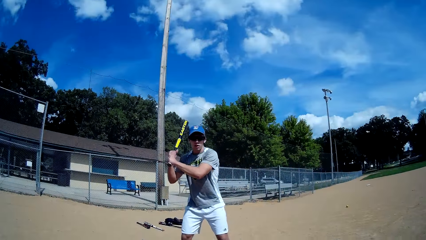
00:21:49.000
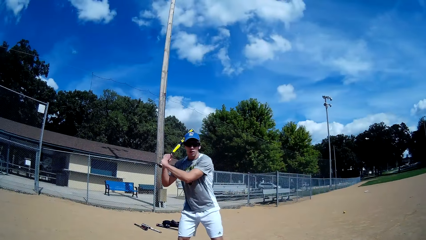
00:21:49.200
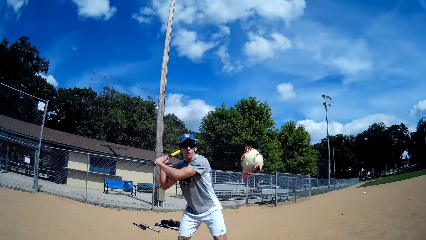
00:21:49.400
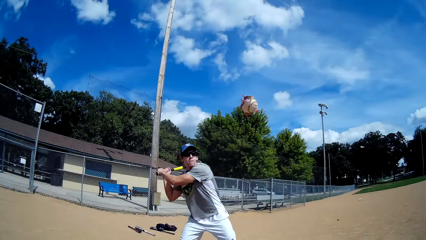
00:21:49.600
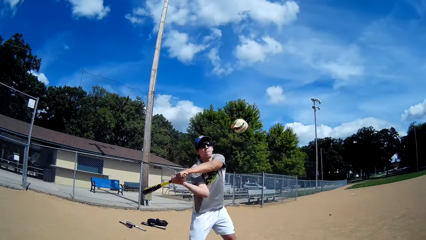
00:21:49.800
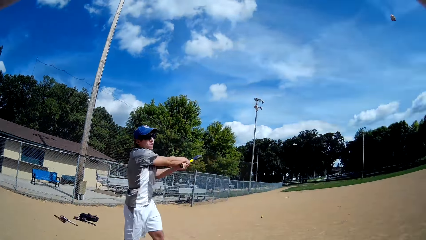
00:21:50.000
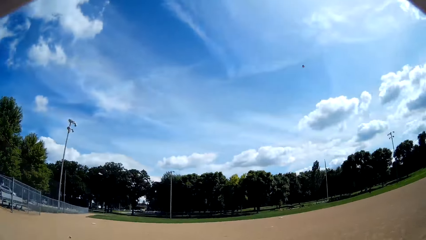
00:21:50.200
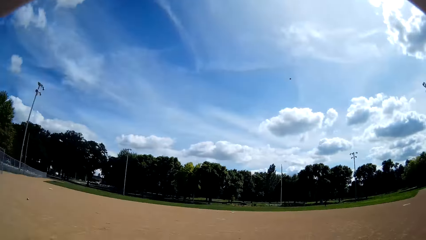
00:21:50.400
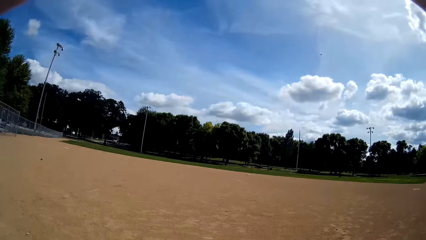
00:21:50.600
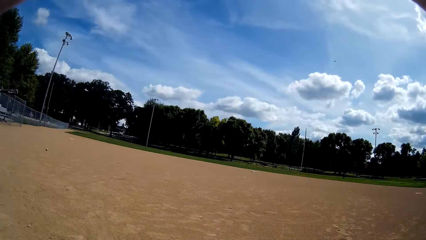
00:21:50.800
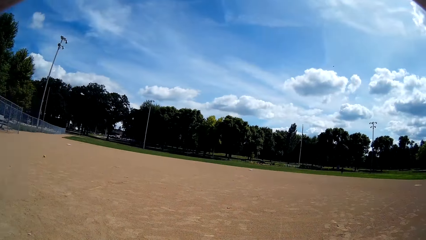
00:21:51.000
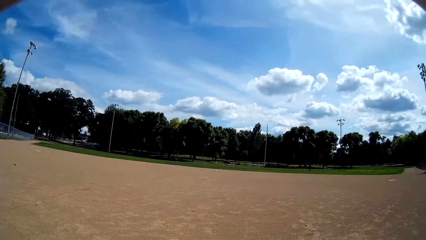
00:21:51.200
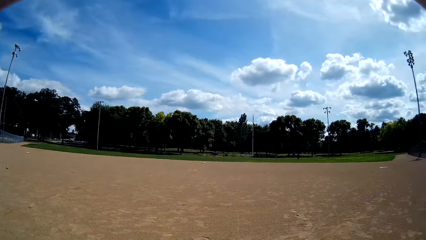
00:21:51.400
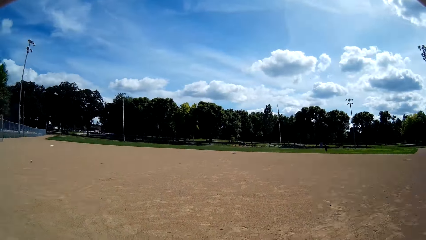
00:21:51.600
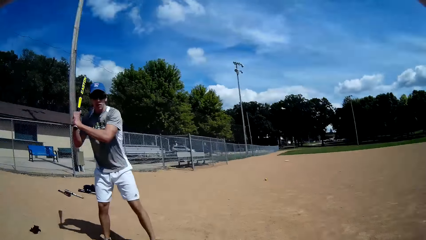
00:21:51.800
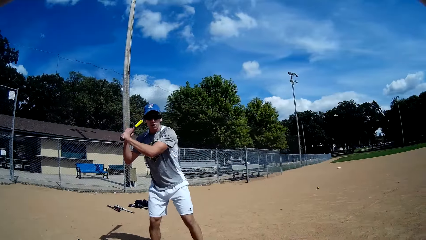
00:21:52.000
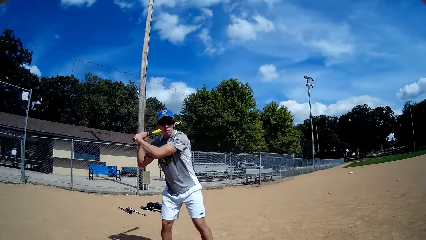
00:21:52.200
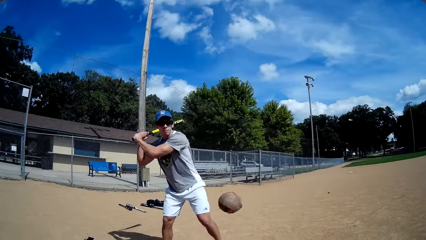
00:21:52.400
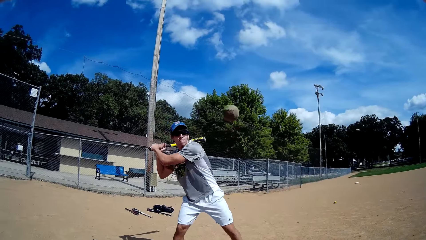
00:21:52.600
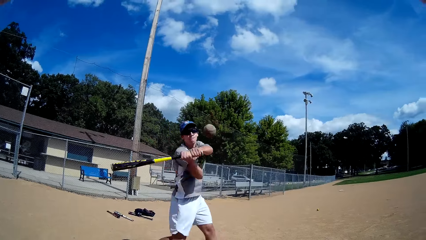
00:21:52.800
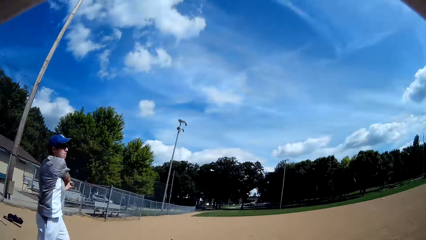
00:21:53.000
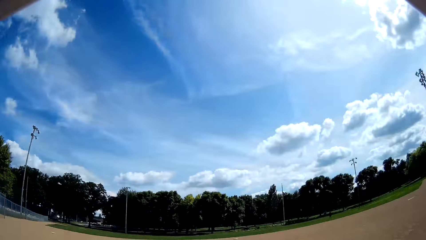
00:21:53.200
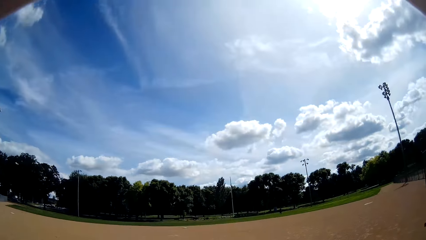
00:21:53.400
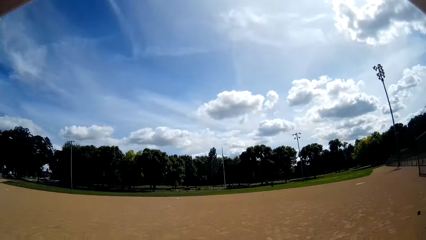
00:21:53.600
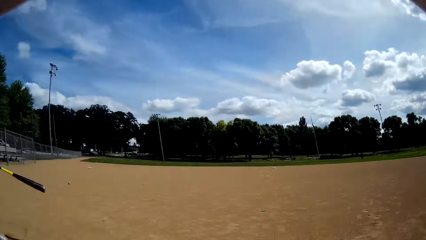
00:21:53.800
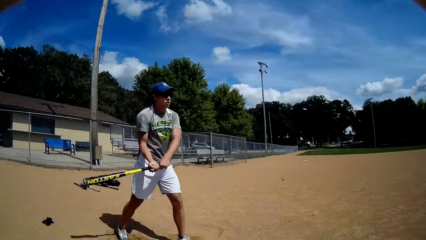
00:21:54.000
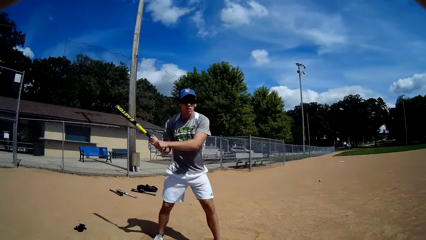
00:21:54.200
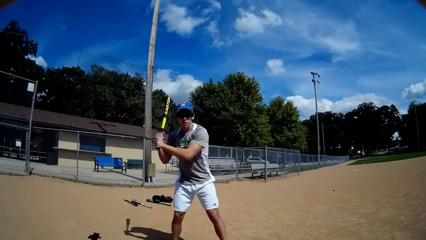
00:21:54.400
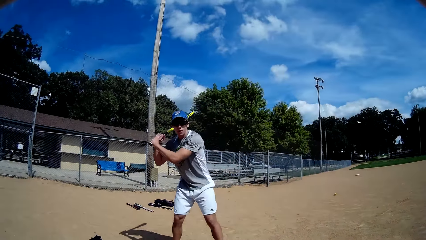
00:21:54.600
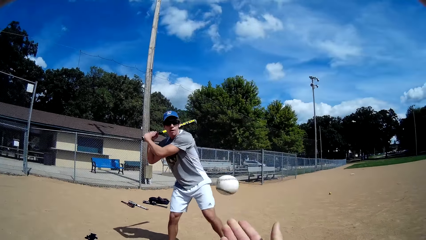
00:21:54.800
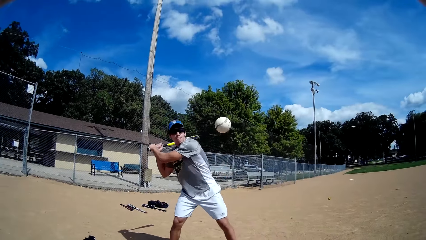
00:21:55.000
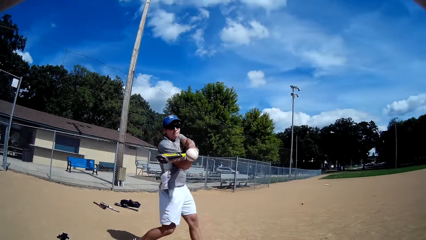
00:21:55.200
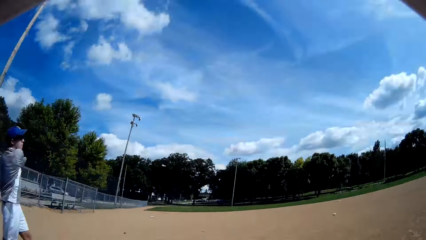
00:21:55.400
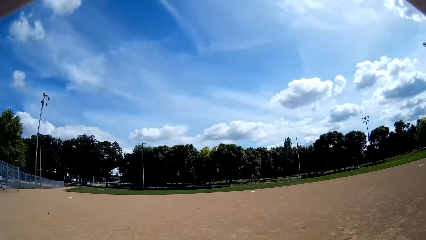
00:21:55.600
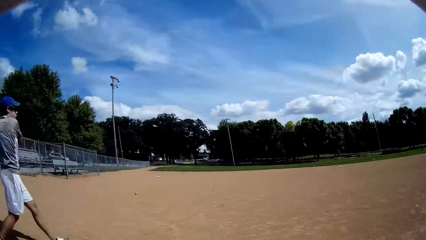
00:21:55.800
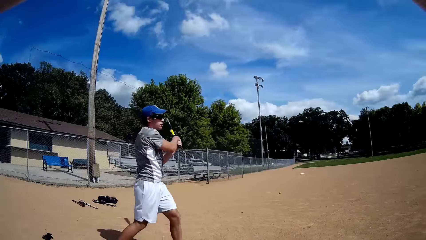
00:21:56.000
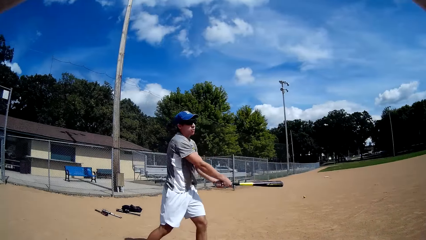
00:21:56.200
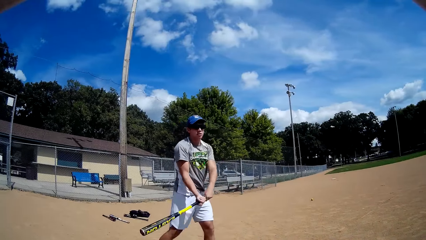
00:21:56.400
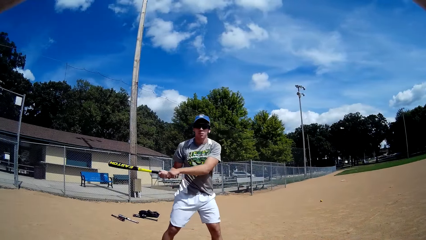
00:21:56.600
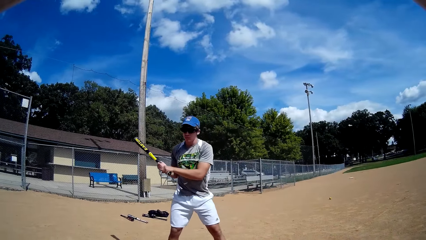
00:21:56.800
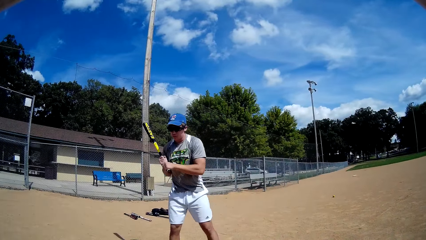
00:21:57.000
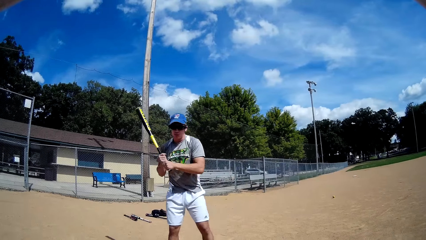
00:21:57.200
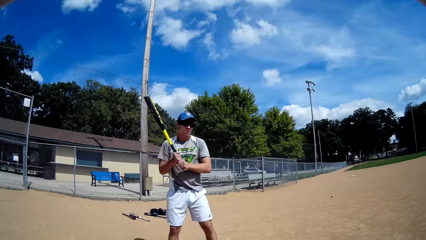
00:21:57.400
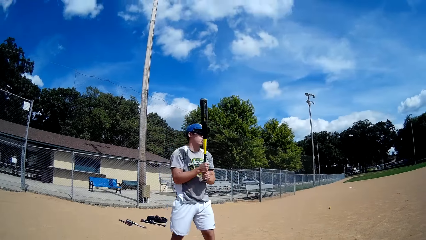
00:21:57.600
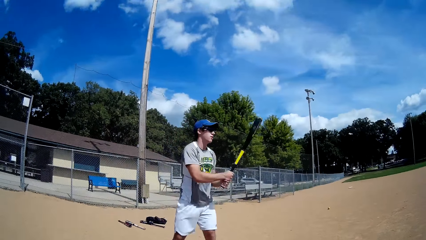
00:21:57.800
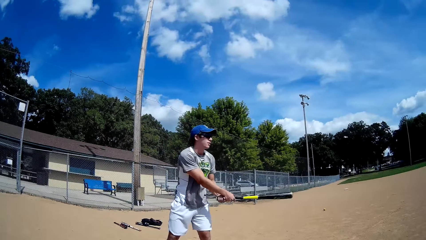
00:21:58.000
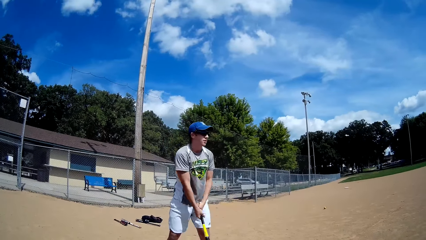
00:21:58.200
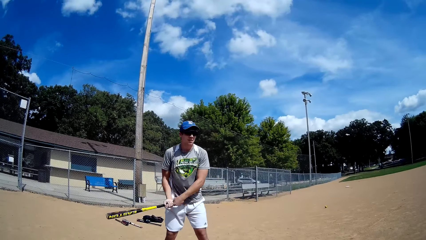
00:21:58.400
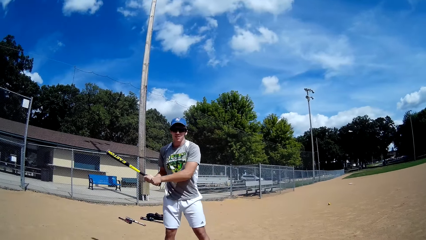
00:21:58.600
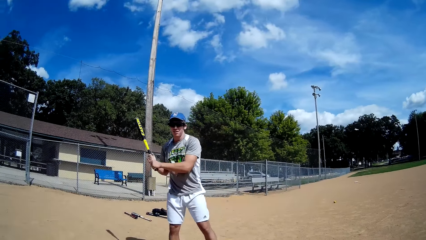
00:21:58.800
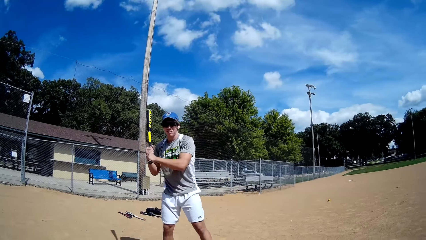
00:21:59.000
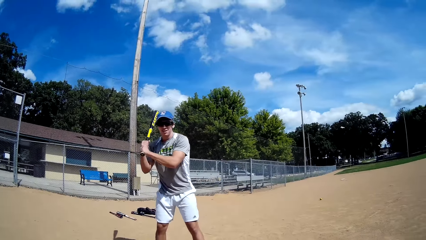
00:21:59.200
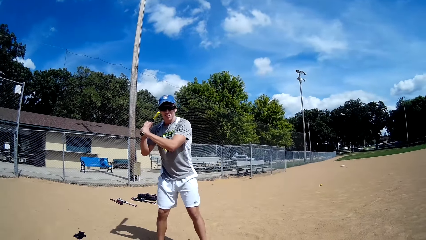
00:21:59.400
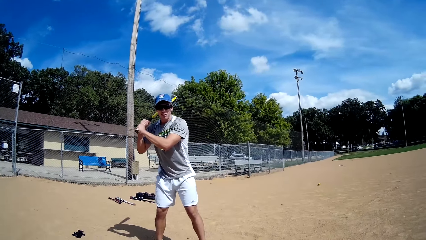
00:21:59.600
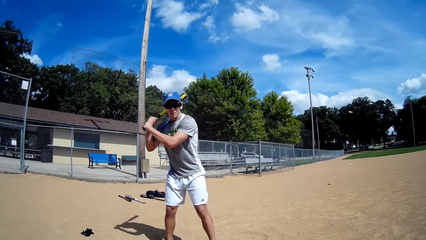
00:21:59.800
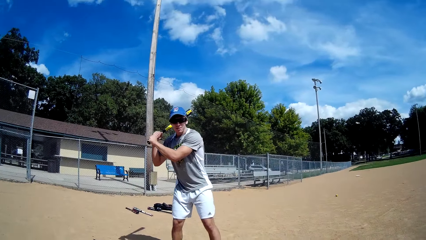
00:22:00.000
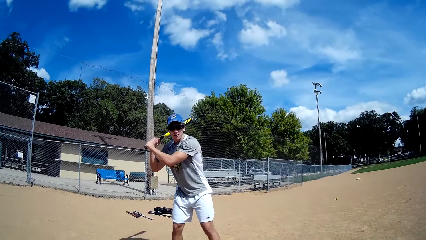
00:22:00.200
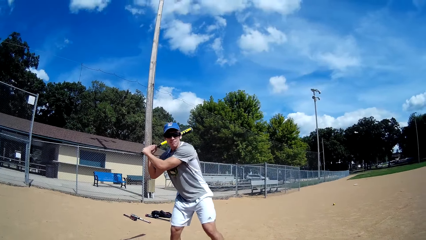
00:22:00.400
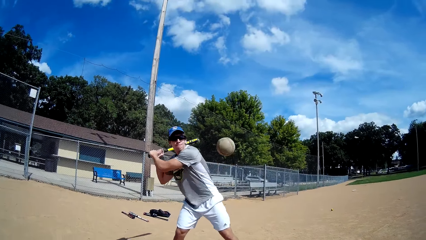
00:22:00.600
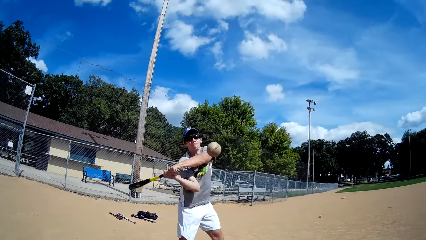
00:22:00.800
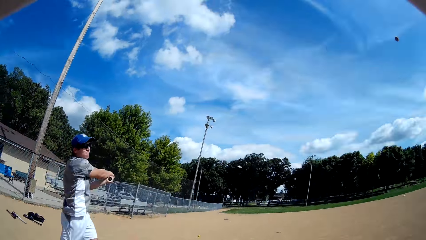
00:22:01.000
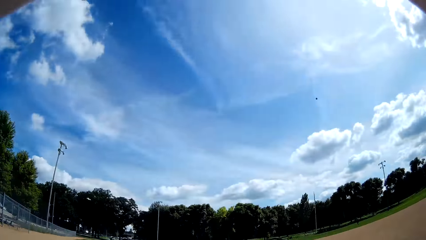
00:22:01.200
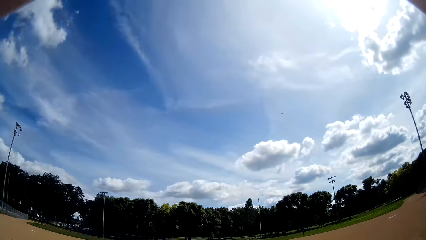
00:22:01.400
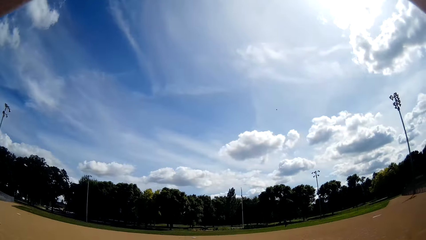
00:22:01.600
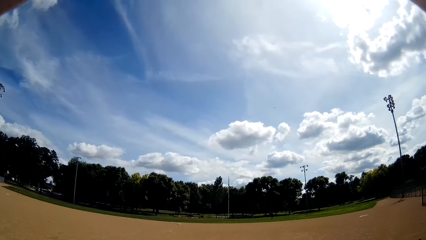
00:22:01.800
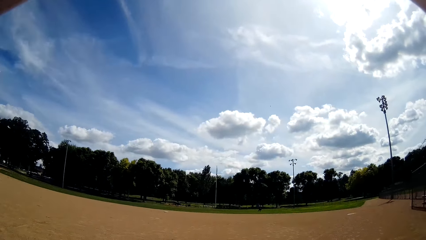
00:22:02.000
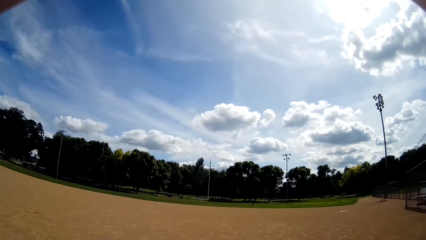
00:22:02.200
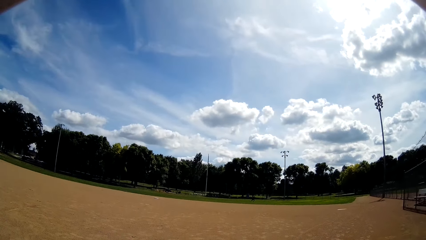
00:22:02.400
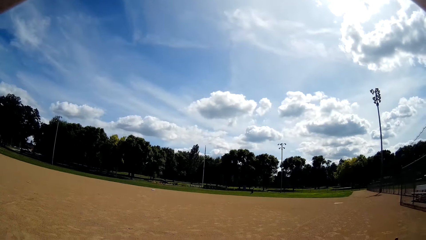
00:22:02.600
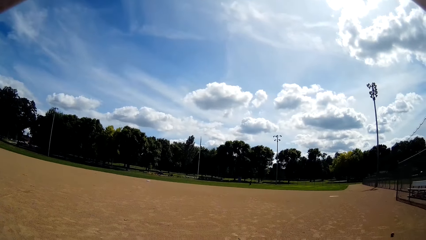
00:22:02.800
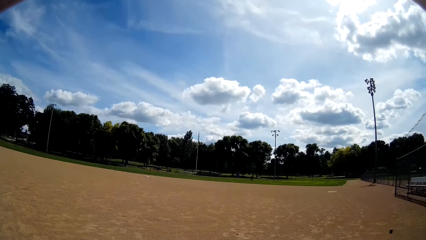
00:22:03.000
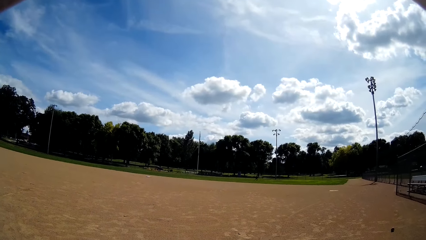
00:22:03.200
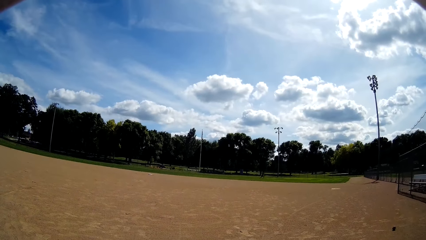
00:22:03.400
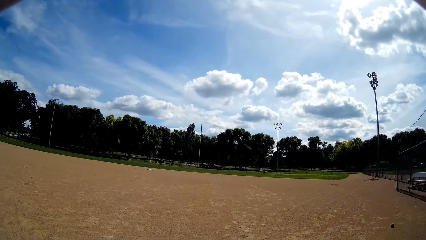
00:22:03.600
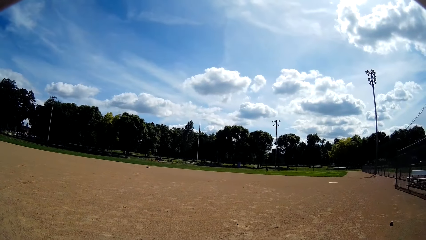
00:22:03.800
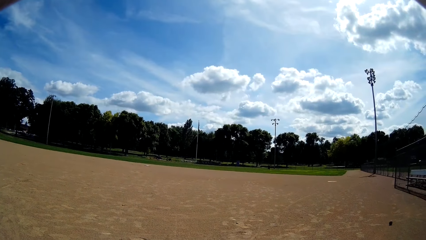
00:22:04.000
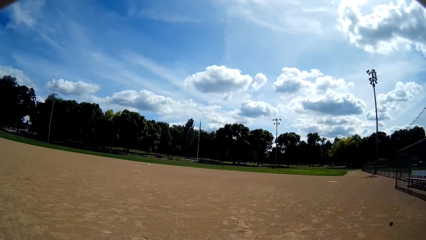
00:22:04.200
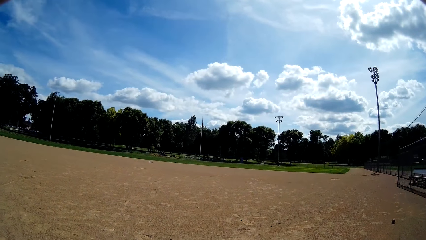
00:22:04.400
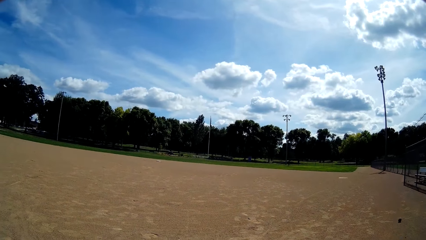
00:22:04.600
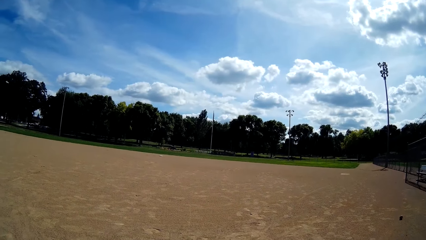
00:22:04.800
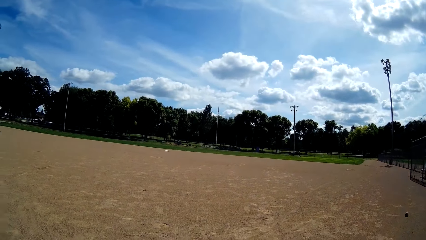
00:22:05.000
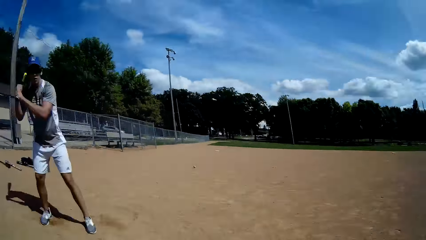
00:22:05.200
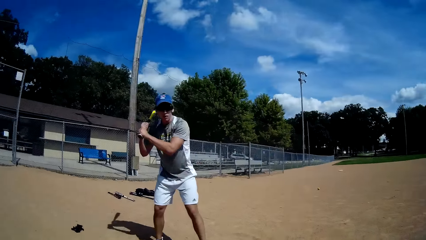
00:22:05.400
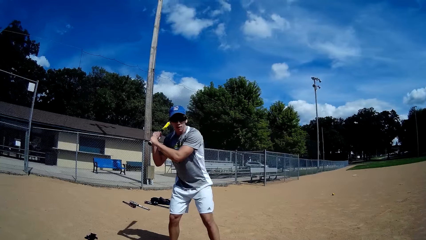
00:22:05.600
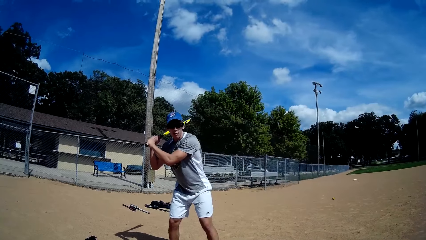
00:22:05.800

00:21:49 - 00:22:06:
The camera wearer throws a ball towards the man with his right hand. The man hits the ball with the baseball bat in his hands. The camera wearer throws the ball towards the man with his right hand. The man hits the ball with the baseball bat in his hands. The camera wearer throws the ball towards the man with his right hand. The man hits the ball with the baseball bat in his hands. The man whirls the ball in the air and holds the bat high. The camera wearer throws the ball towards the man with his right hand. The man hits the ball with the baseball bat in his hands. The camera wearer looks at a distance.
